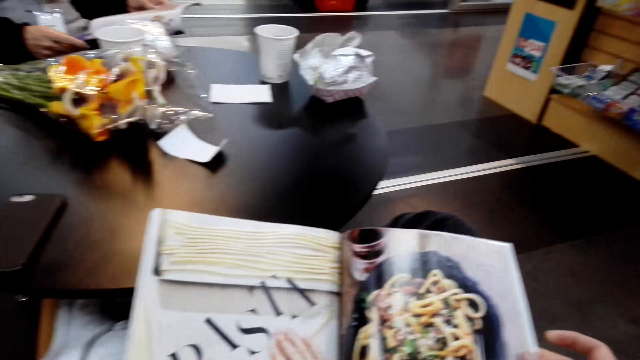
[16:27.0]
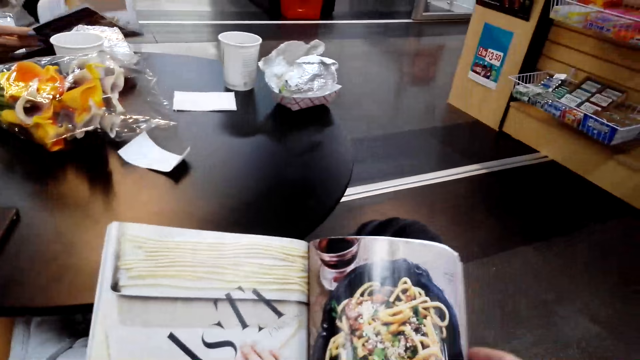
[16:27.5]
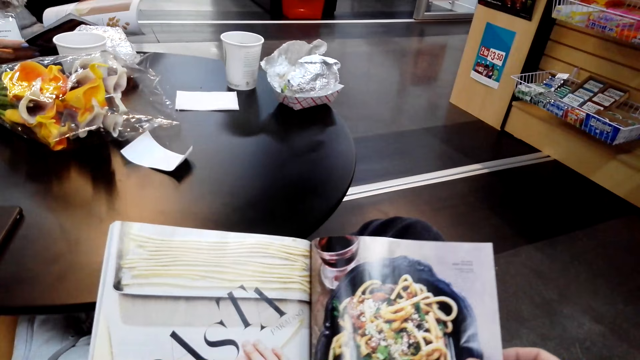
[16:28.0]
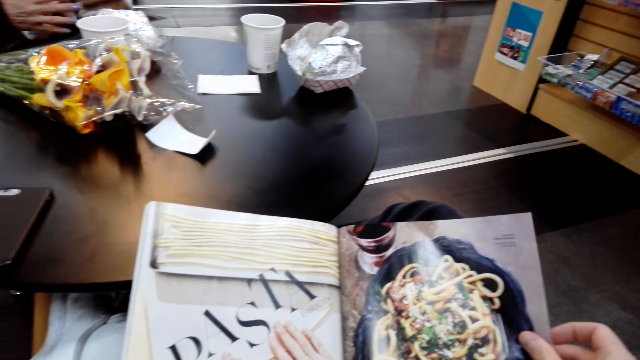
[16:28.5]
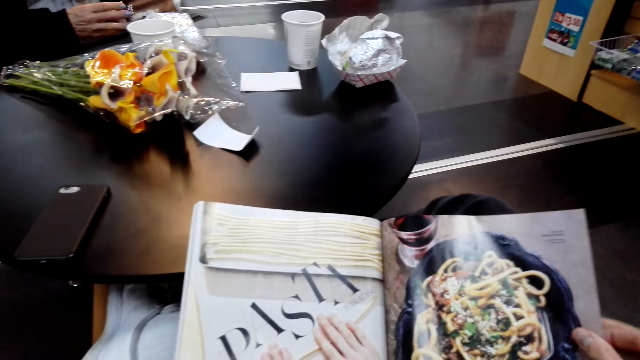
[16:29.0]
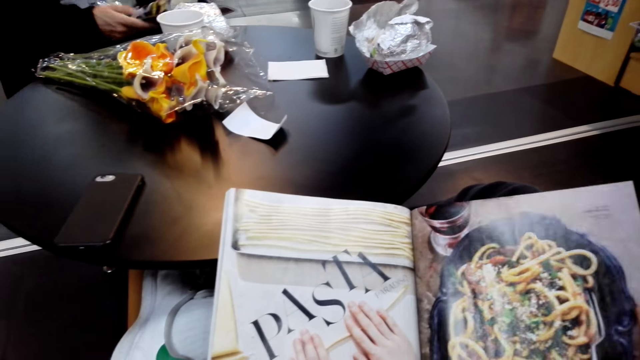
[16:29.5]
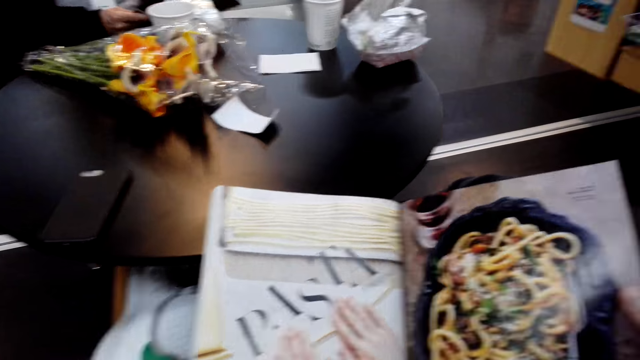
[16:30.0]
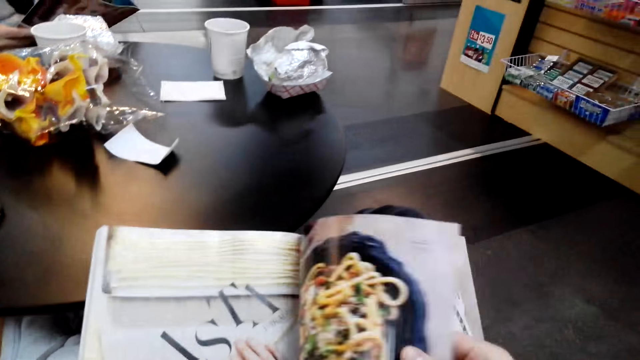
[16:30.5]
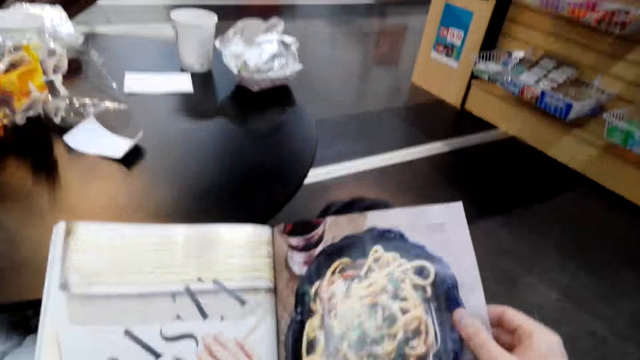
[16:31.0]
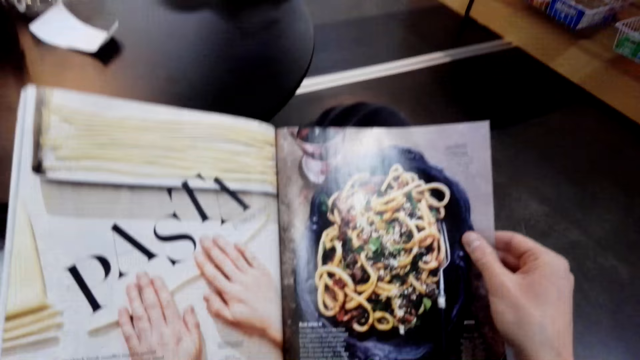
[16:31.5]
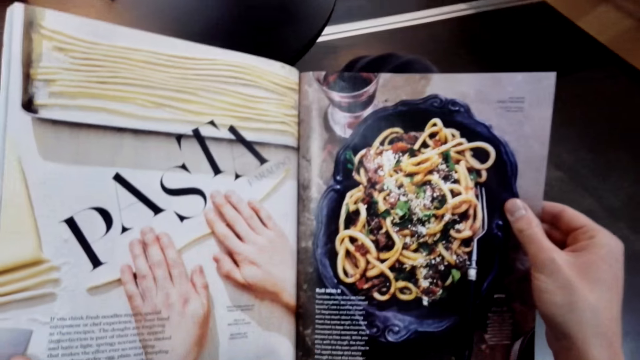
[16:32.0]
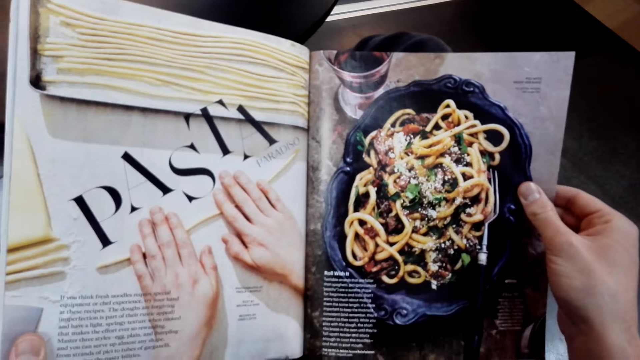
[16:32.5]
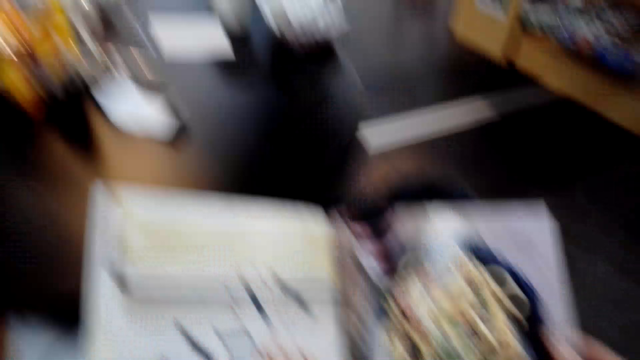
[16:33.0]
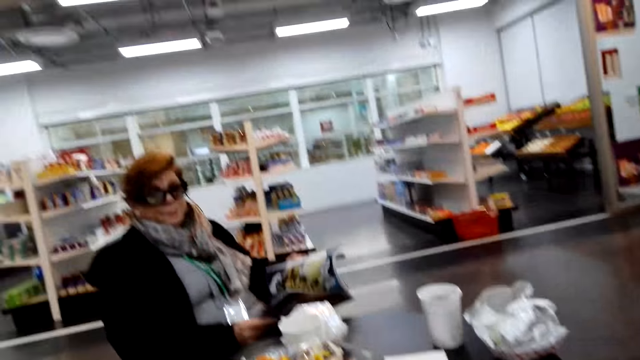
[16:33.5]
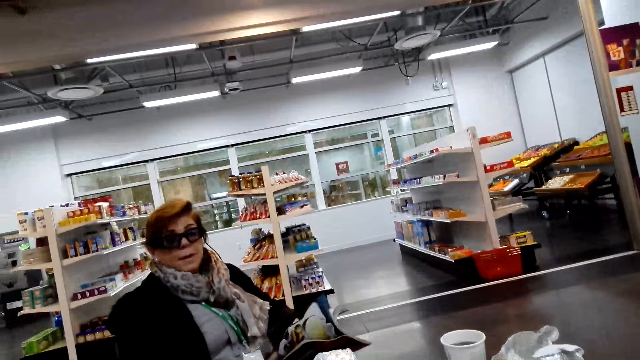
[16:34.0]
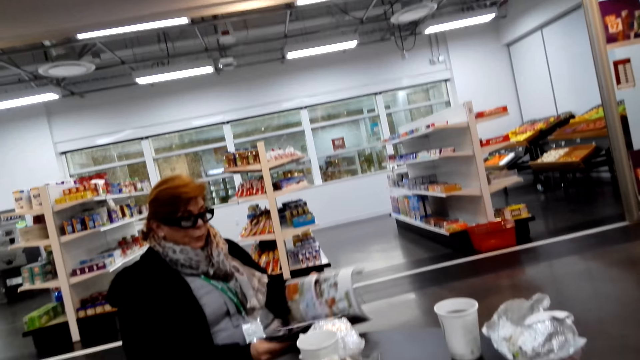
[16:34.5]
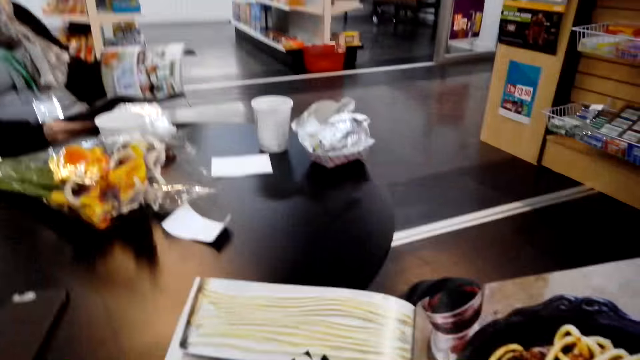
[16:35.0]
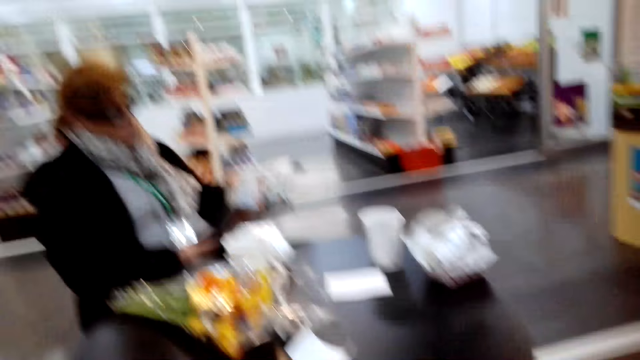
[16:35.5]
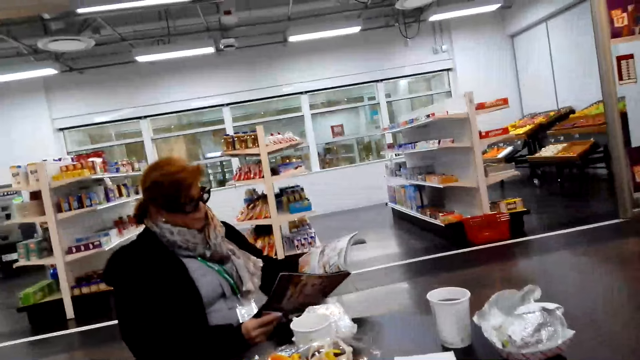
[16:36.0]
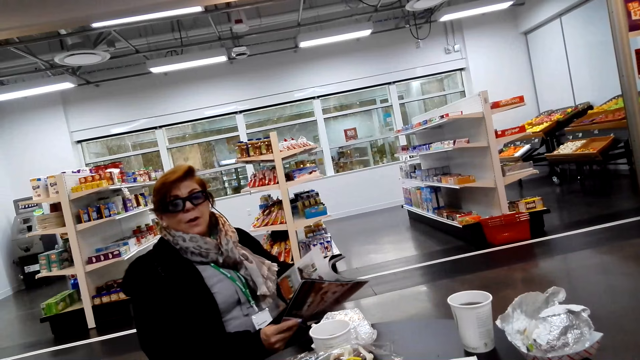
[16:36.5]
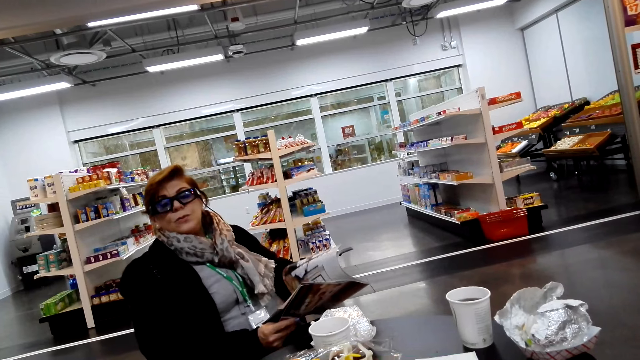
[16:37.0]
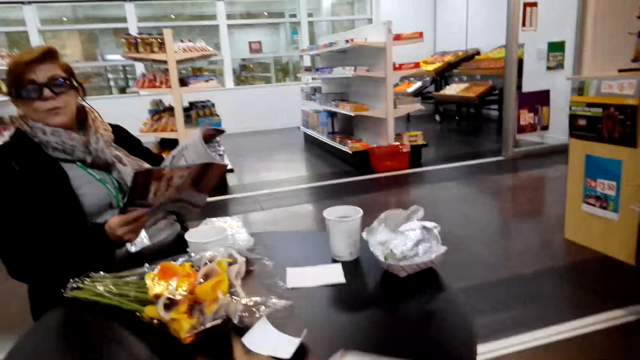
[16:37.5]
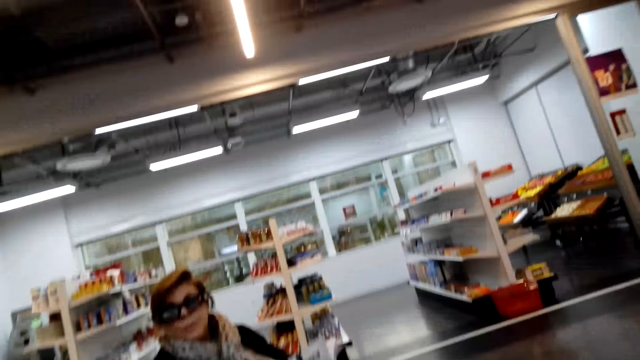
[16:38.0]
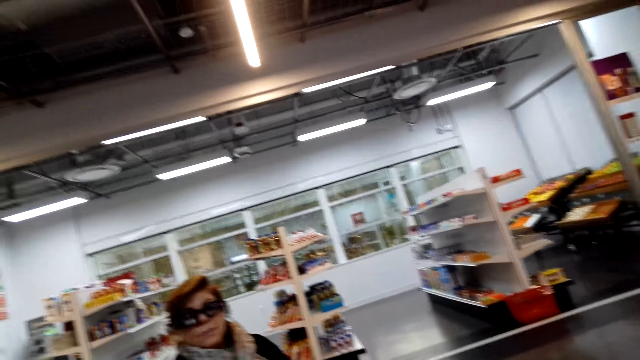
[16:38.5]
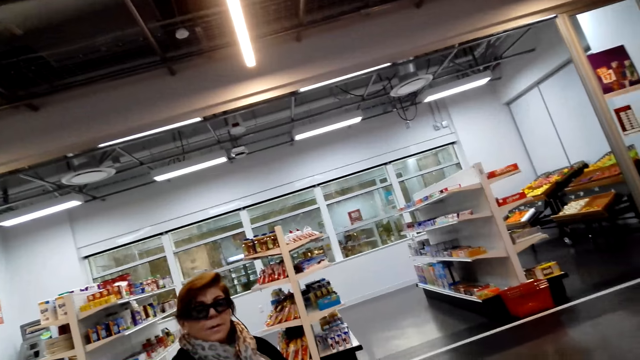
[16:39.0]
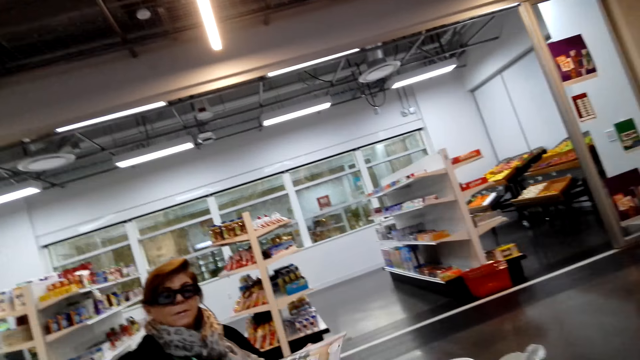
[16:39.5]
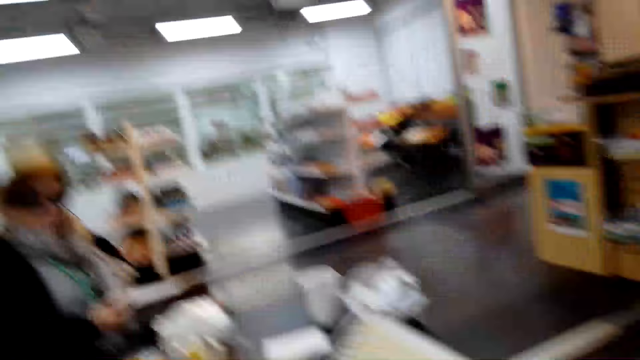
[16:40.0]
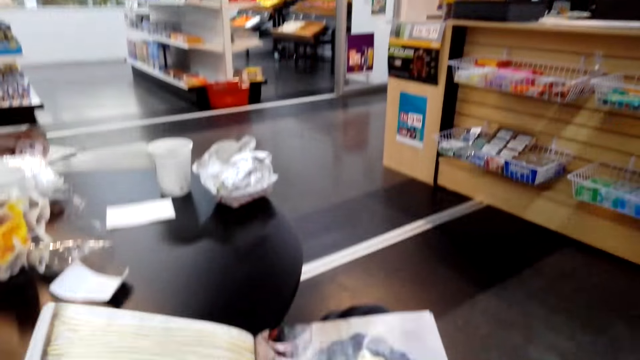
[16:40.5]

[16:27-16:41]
The camera wearer peruses a magazine. They peruse it again. They look around. The lady talks with the camera wearer and peruses the magazine. The camera wearer looks around. The lady talks with the camera wearer.

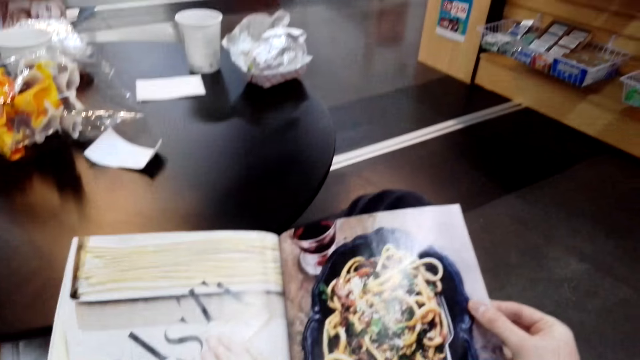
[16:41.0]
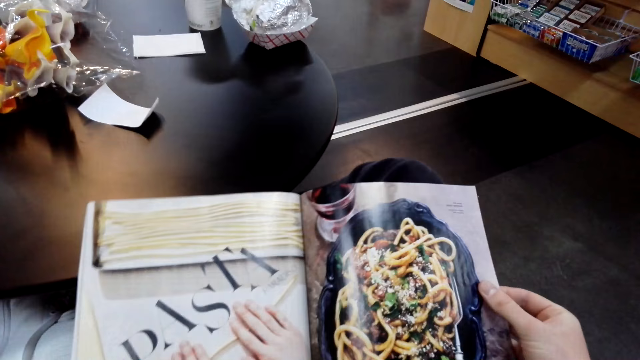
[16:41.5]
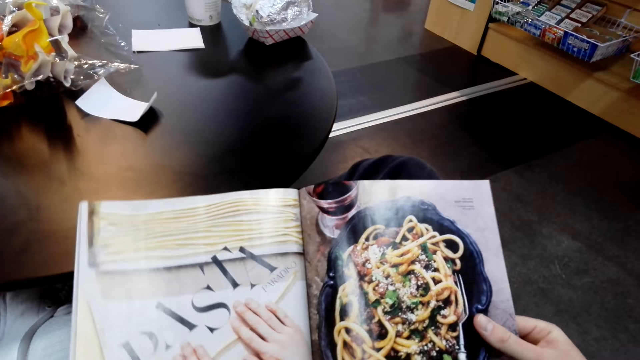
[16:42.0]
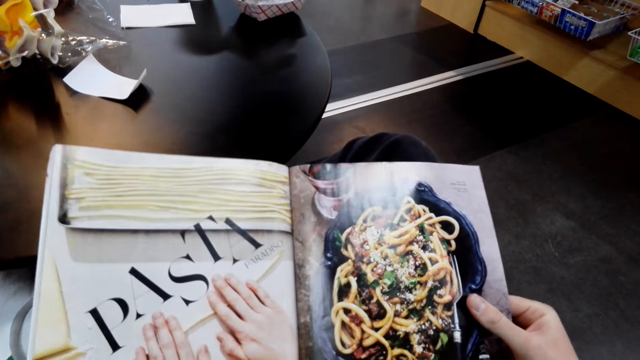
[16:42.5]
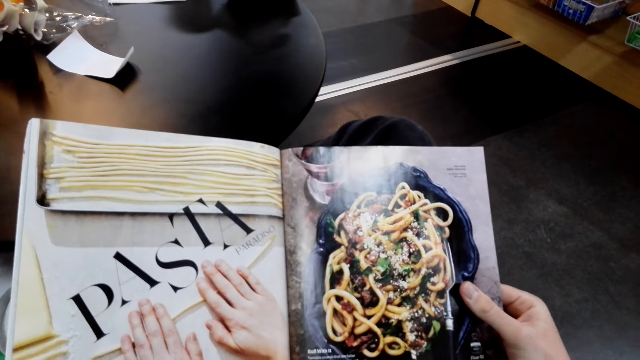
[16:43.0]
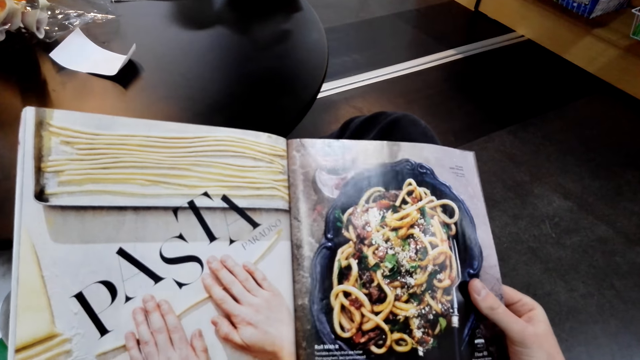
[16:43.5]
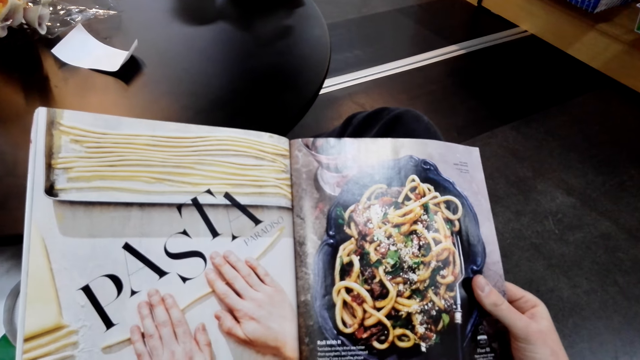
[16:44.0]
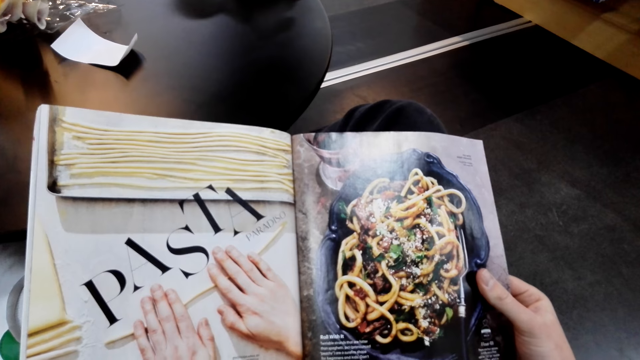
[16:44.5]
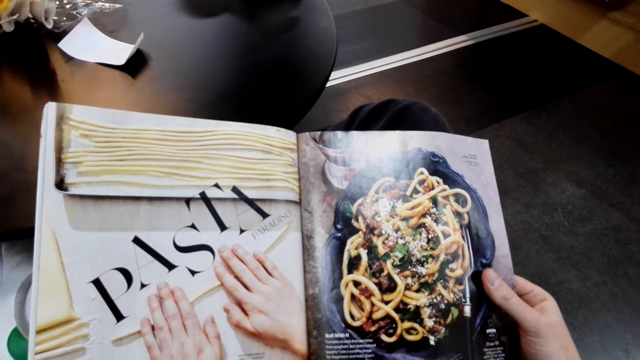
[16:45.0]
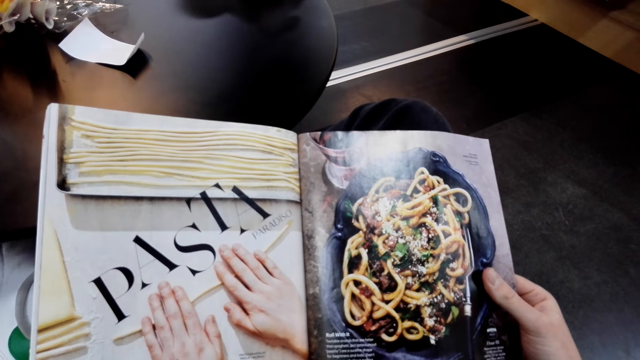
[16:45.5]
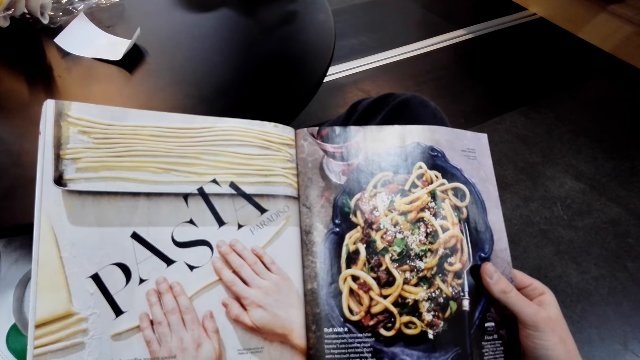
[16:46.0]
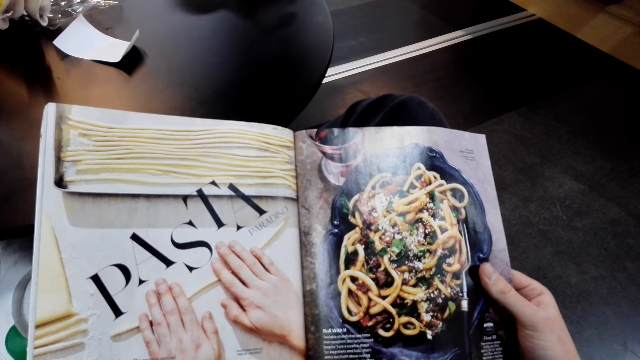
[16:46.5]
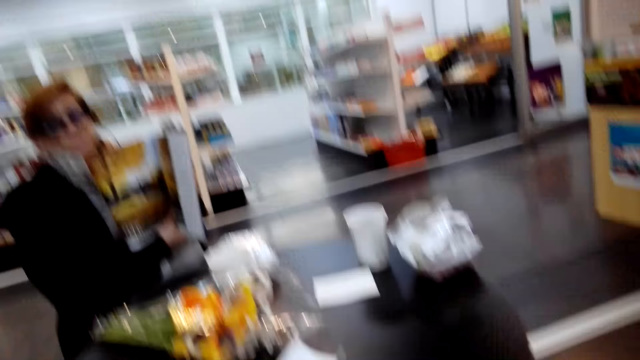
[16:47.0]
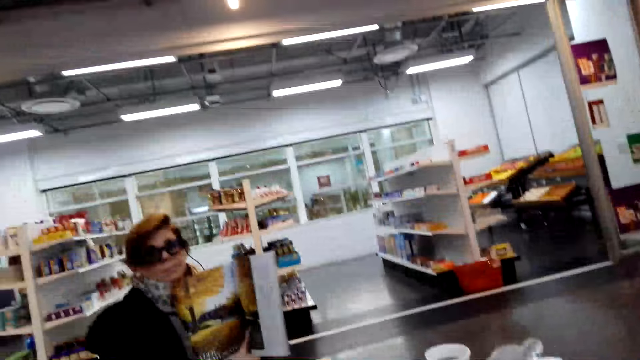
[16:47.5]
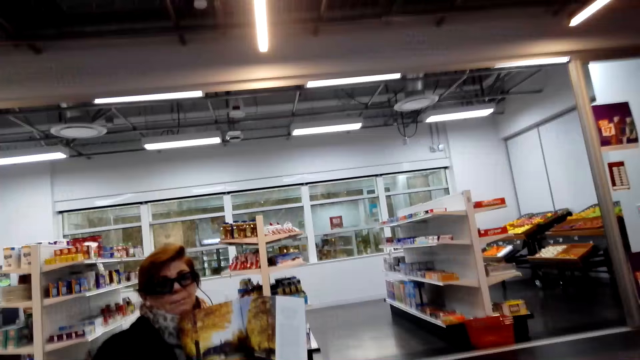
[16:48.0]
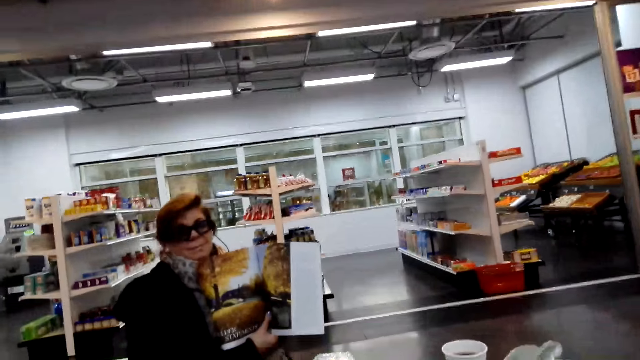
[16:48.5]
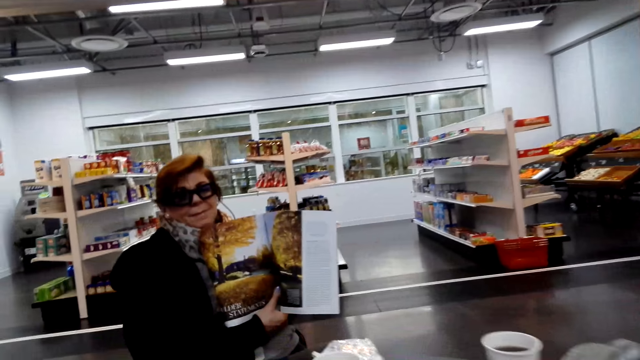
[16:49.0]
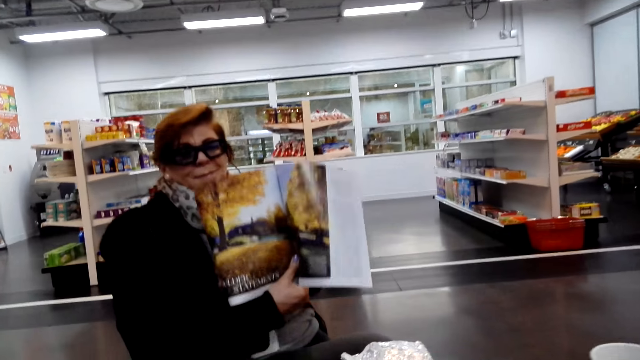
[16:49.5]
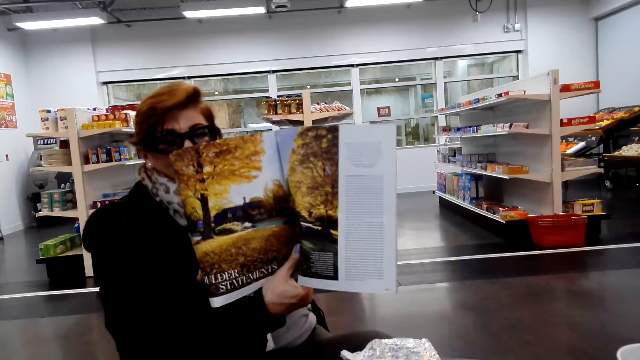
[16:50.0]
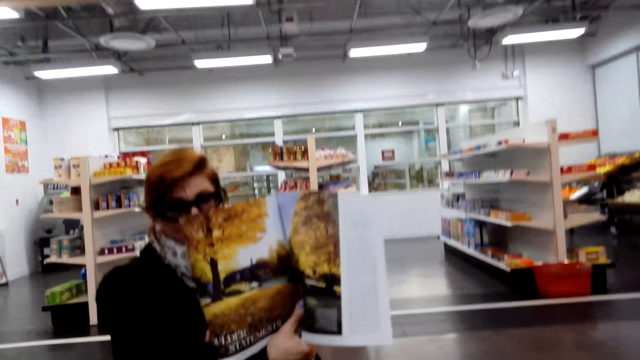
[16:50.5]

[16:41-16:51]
The camera wearer peruses a magazine. They look around. A woman turns the magazine. The woman shows the camera wearer the magazine.
